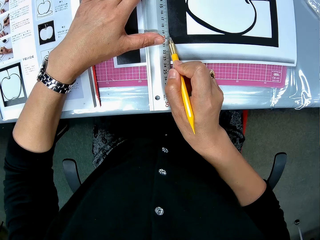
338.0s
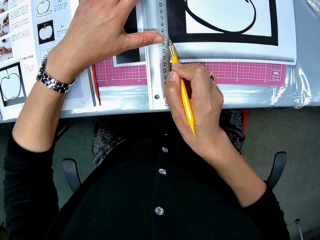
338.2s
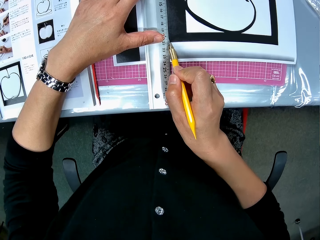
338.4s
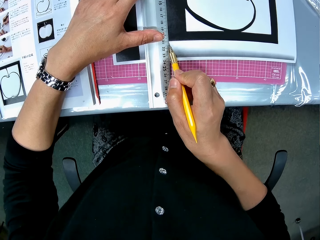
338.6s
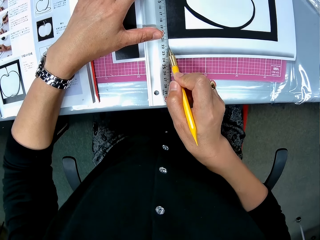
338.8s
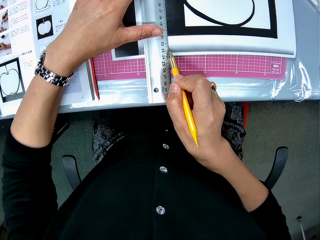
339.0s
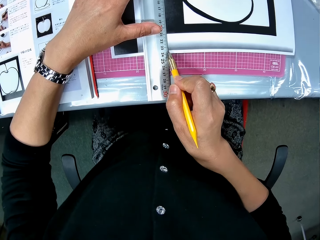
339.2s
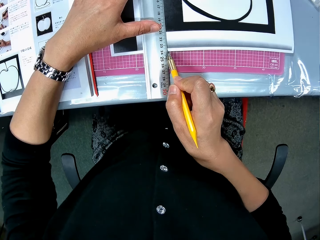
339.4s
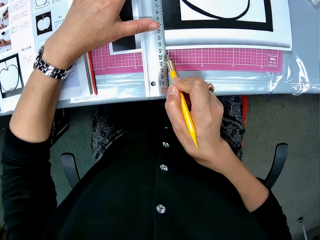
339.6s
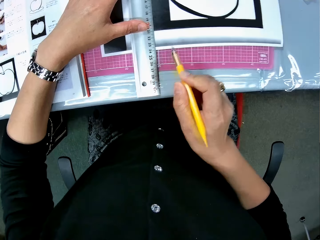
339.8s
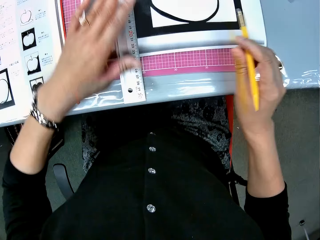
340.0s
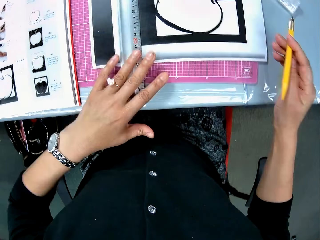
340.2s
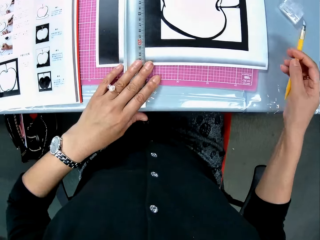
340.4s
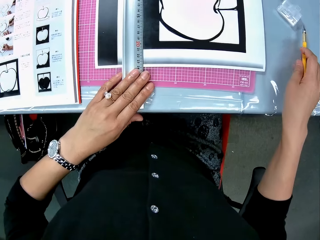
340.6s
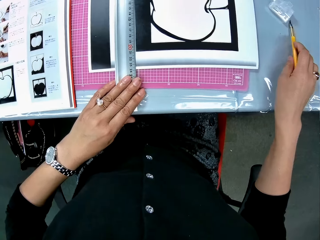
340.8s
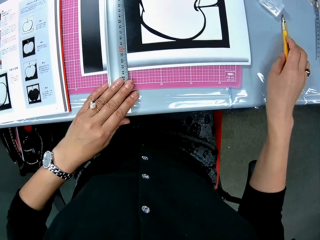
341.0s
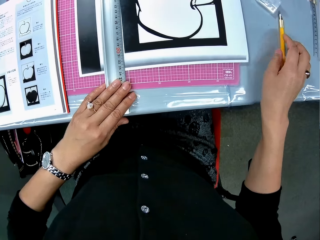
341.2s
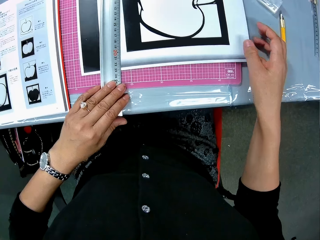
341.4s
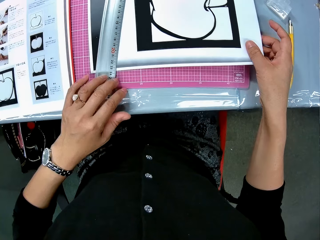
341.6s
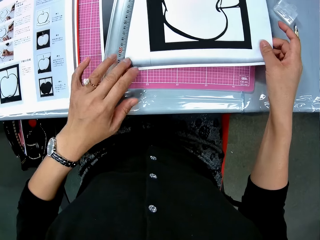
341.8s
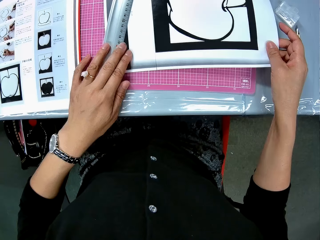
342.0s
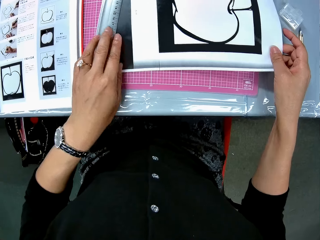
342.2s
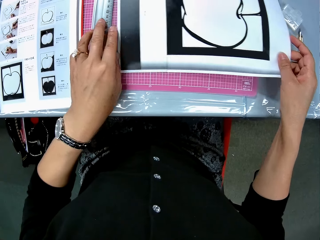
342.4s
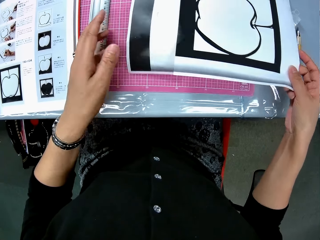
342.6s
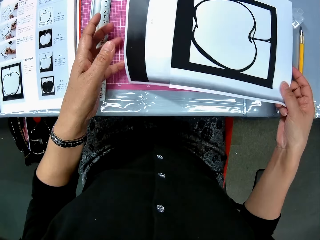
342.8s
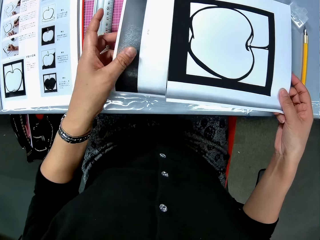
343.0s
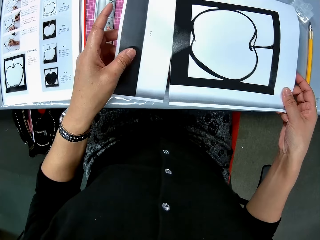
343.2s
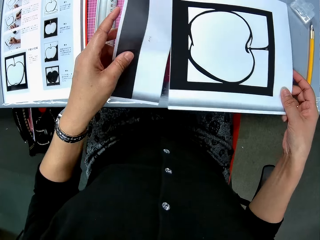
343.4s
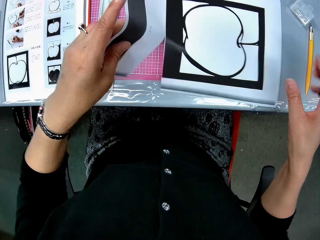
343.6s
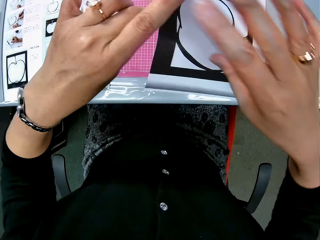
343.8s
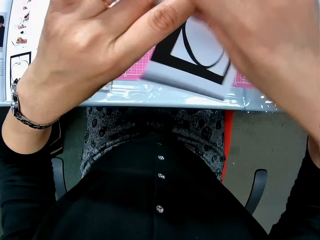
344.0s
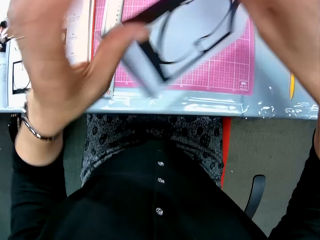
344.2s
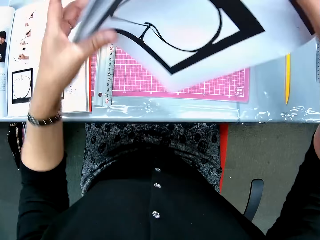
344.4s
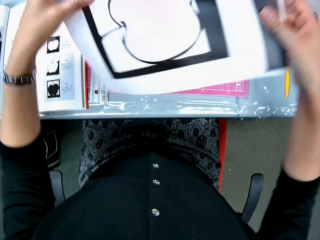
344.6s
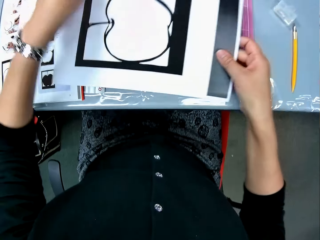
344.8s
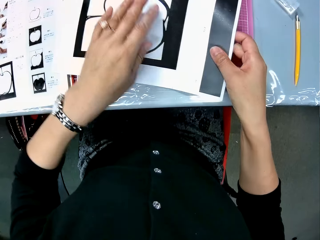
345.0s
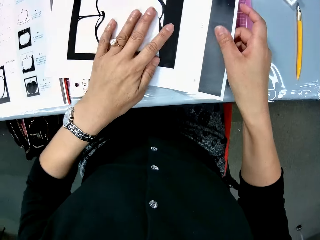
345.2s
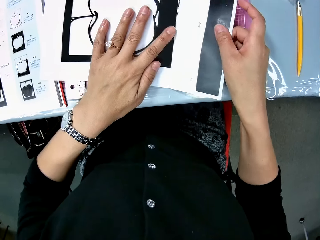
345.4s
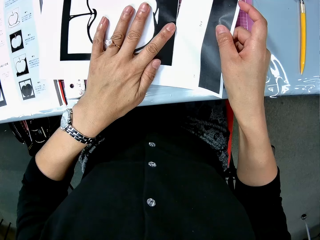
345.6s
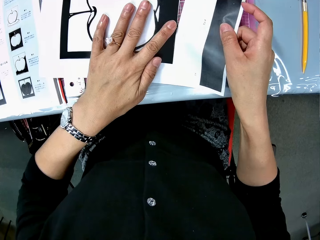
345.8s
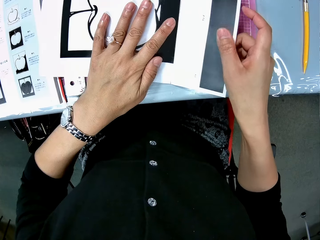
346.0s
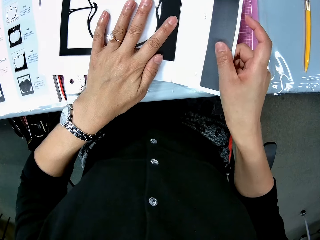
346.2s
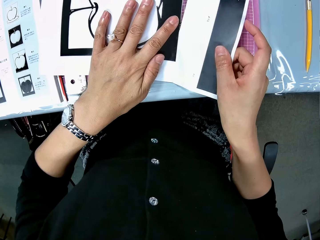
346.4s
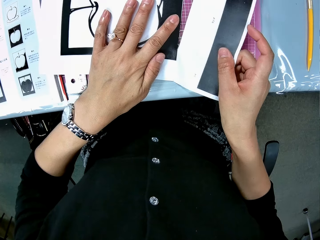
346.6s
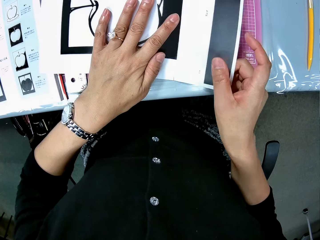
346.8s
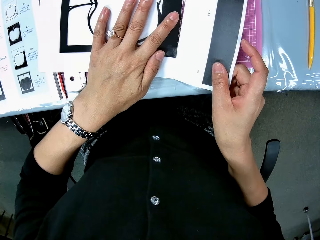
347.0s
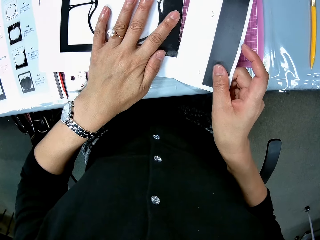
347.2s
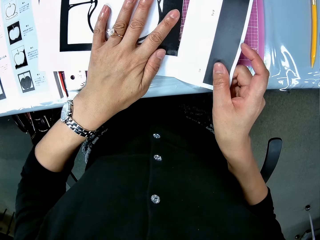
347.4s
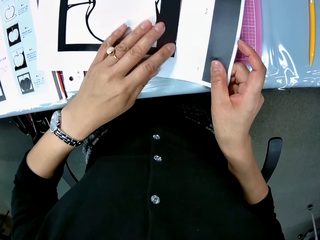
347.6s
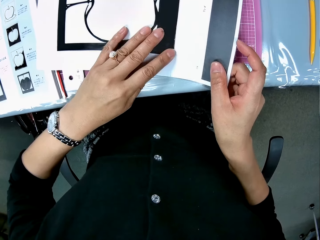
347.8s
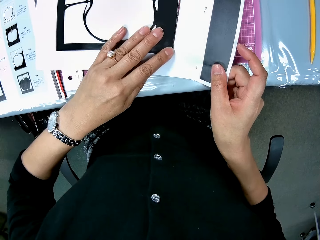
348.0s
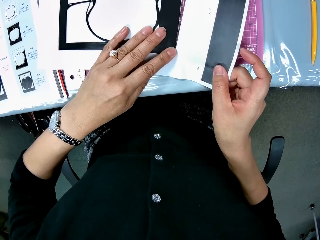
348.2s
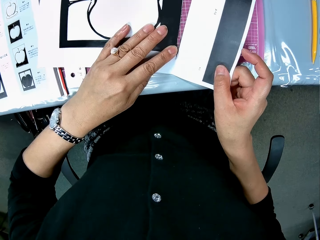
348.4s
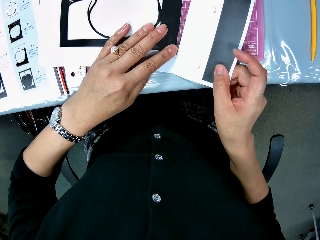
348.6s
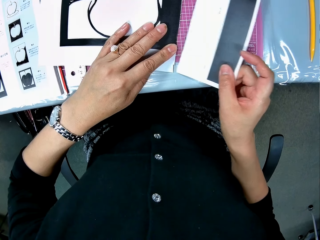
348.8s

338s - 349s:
The camera wearer drops the cutter on the table. She holds the drawing sheet or craft paper with her right hand. She pulls the craft paper and cuts the craft paper. She turns the drawing sheet. She detaches a part of the drawing sheet.

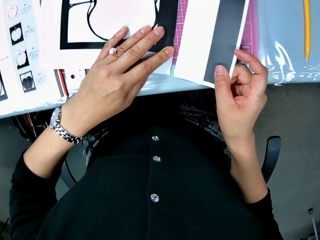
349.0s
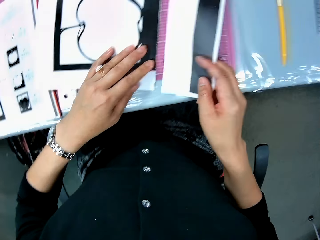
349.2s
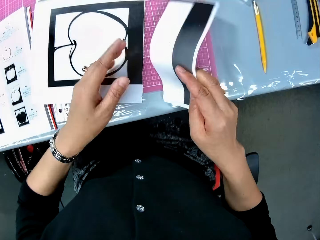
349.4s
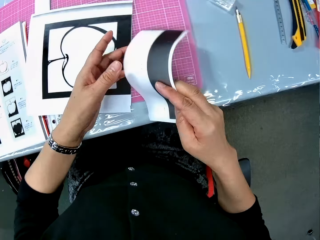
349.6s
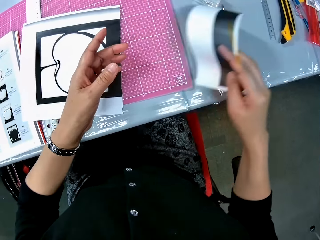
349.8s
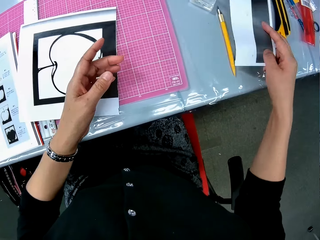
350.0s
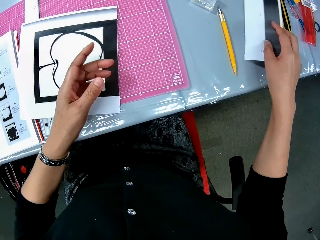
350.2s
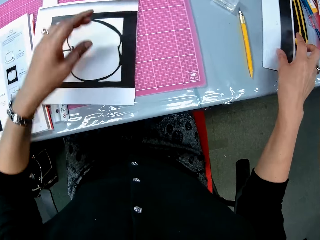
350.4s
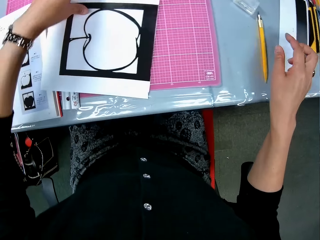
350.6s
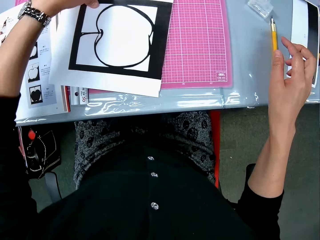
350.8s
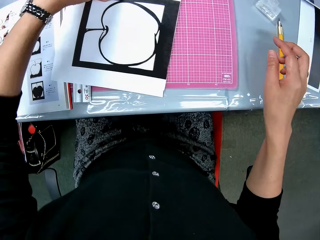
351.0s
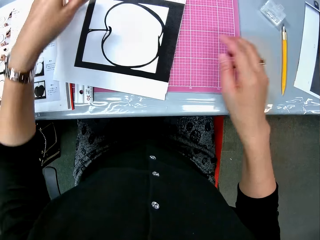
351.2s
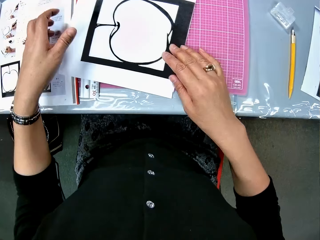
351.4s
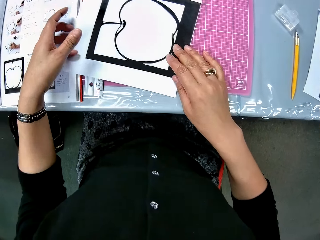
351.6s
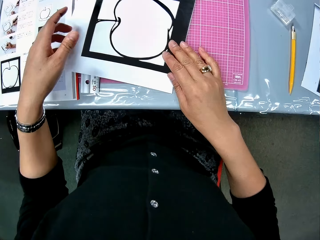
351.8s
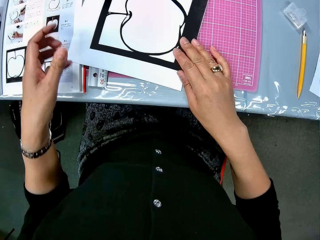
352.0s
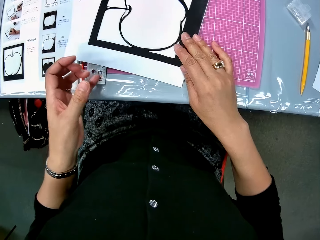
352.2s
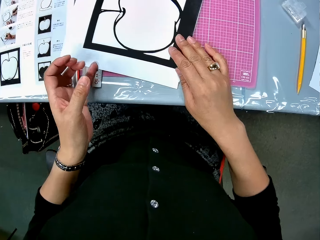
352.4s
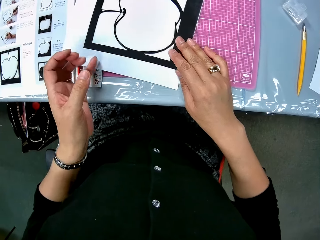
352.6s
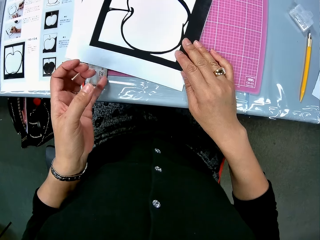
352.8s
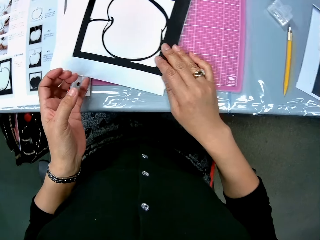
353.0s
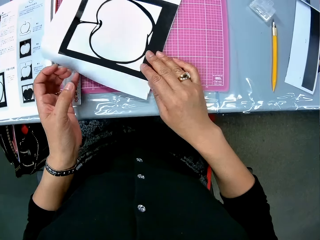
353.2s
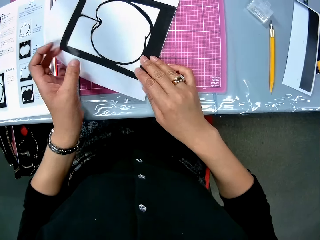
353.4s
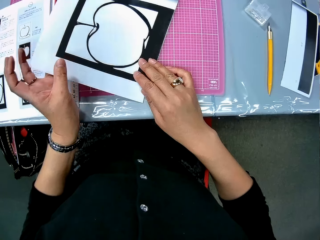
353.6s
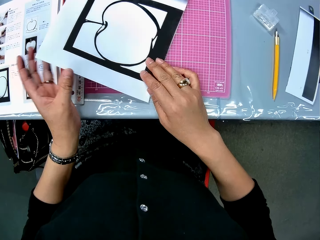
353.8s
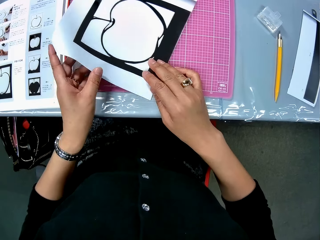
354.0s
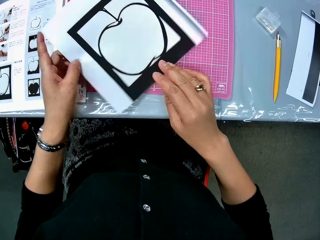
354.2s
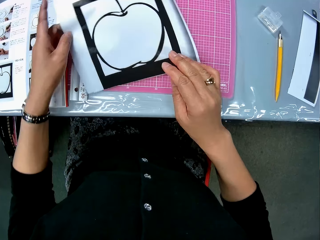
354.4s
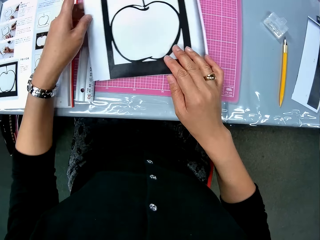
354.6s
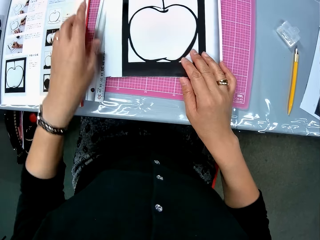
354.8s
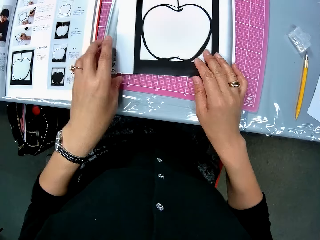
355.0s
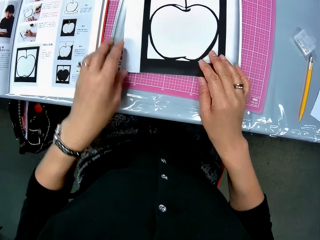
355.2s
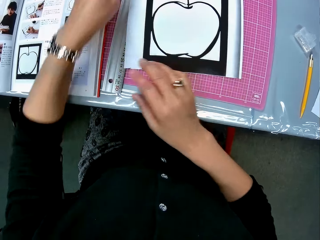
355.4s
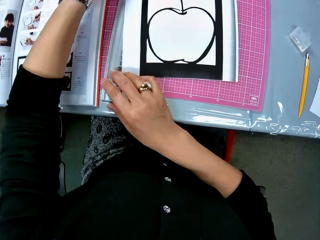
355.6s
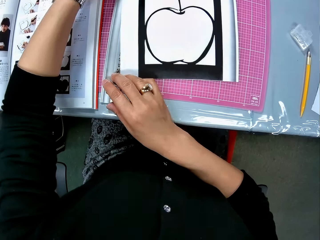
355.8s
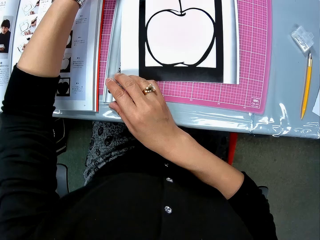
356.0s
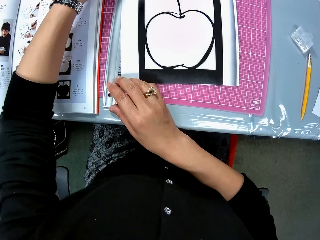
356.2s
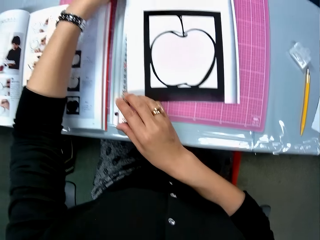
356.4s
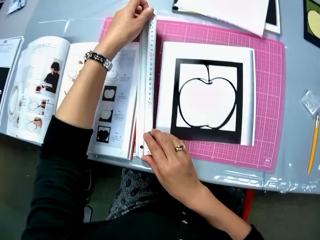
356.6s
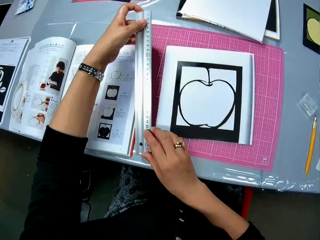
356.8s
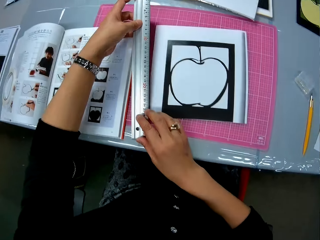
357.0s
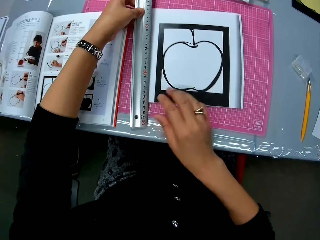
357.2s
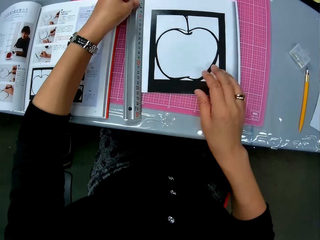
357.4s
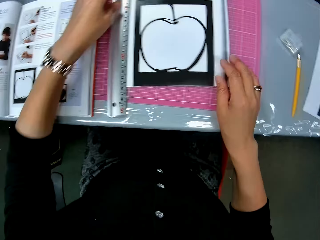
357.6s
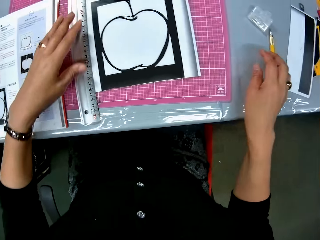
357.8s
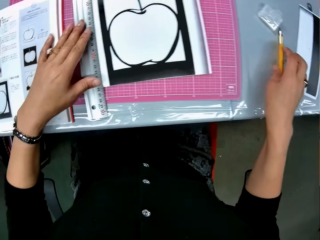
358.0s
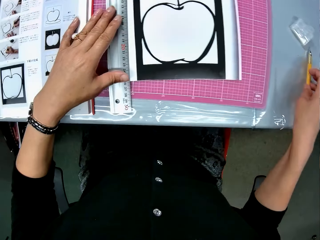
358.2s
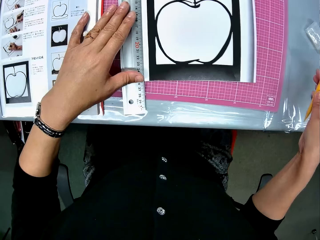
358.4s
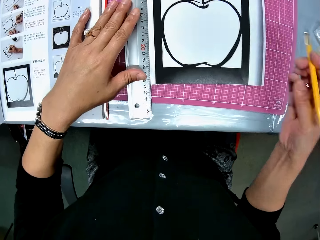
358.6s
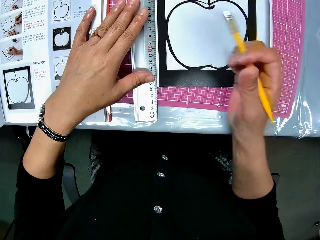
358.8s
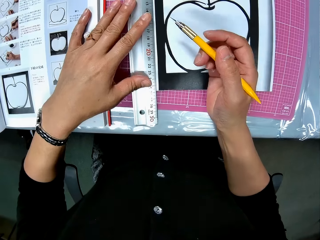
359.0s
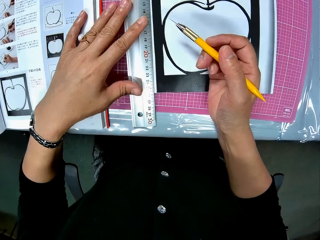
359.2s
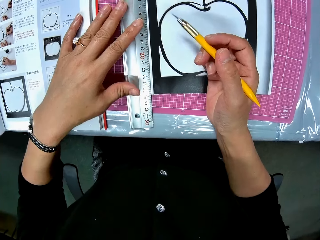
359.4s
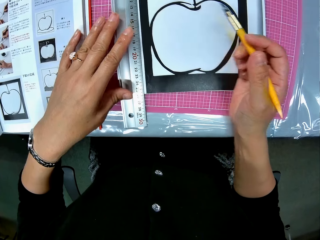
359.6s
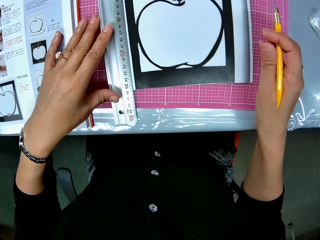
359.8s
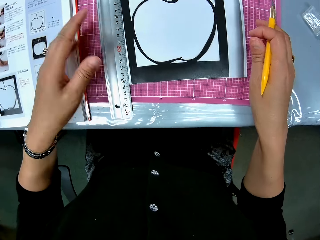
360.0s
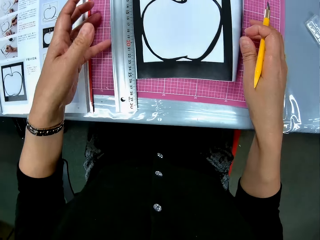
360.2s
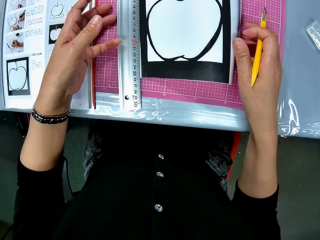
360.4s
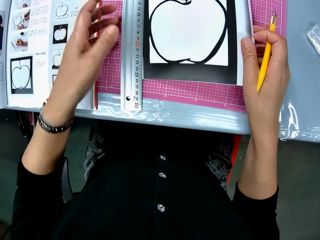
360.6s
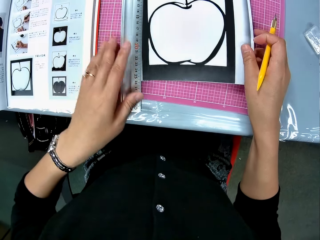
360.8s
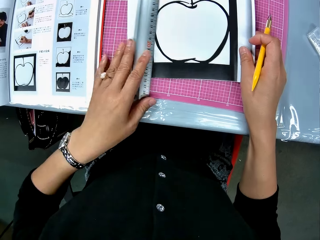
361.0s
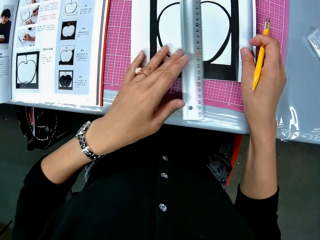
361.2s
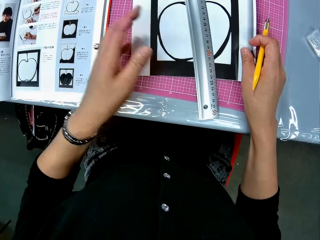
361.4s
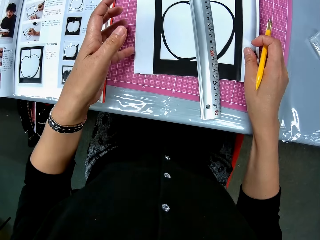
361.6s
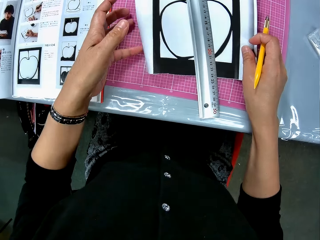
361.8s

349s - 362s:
The camera wearer drops the detached part of the drawing sheet on the table. They turn the drawing sheet. They pick up the ruler from the table. They place the ruler on the drawing book on the table. They pick up a craft cutter from the table. They move the ruler.
